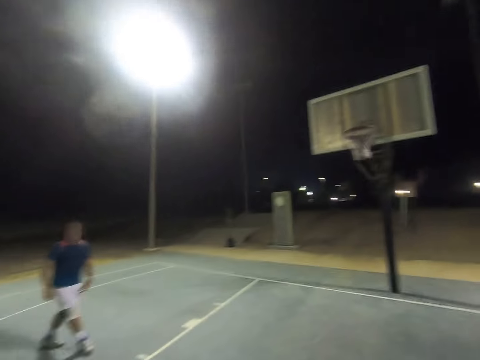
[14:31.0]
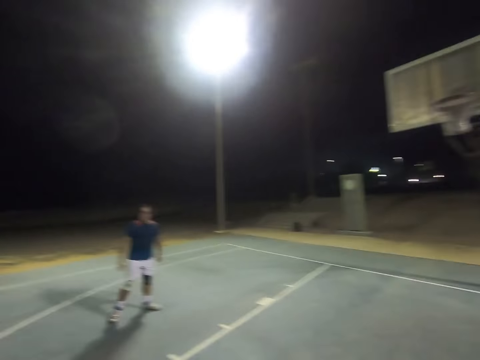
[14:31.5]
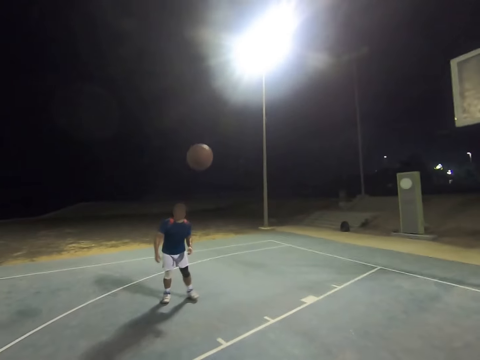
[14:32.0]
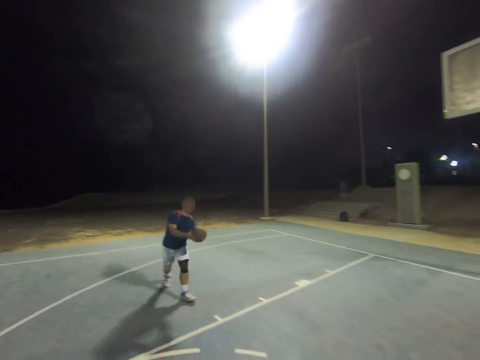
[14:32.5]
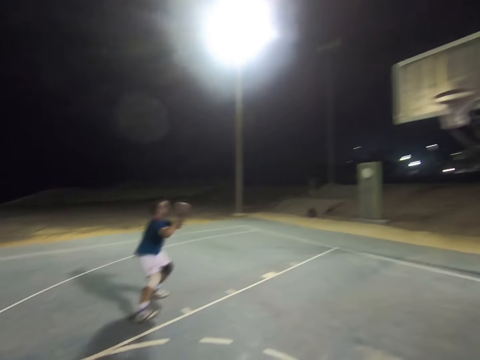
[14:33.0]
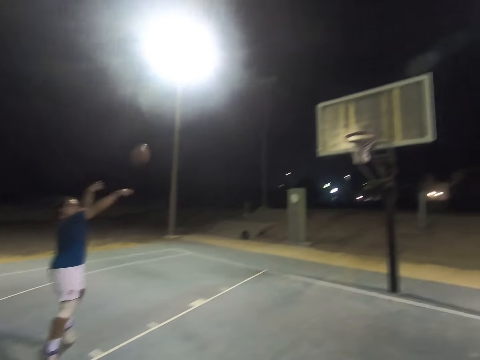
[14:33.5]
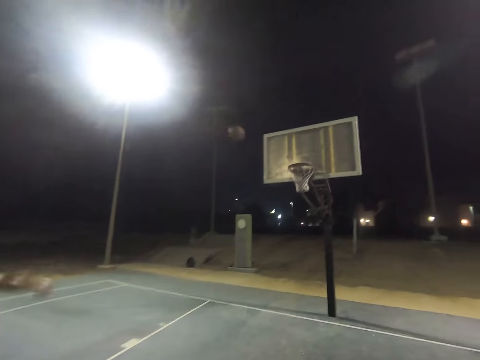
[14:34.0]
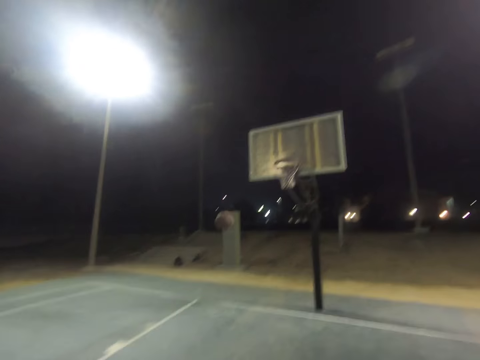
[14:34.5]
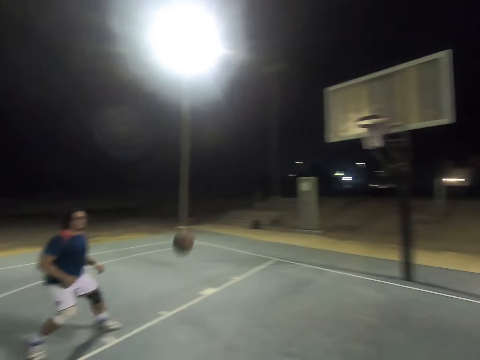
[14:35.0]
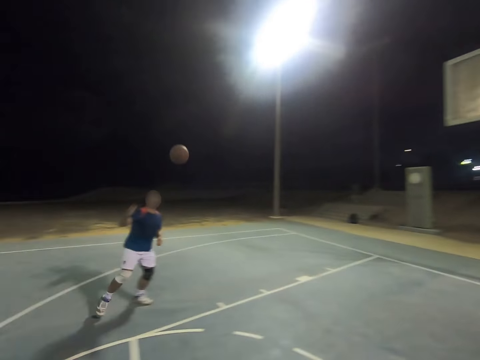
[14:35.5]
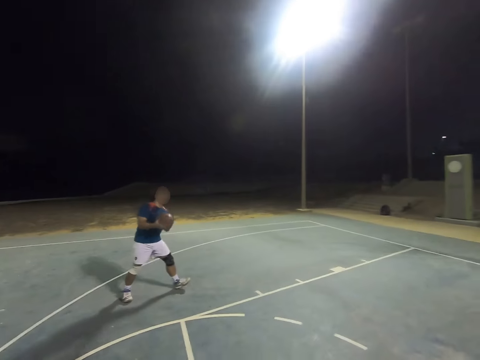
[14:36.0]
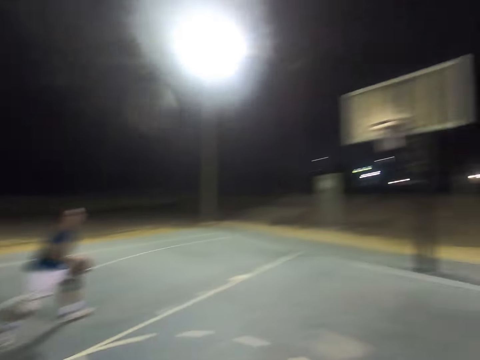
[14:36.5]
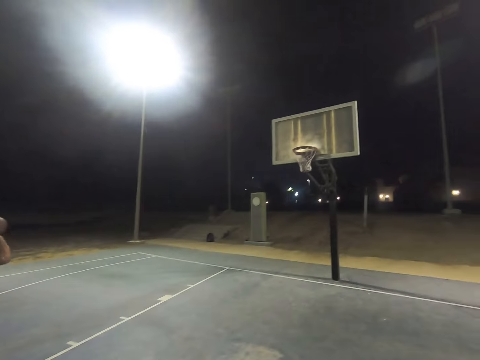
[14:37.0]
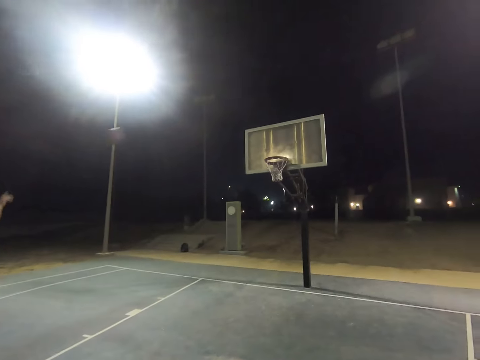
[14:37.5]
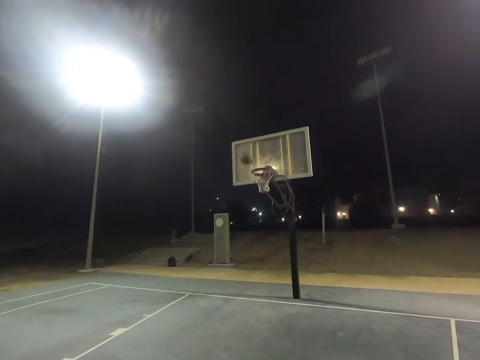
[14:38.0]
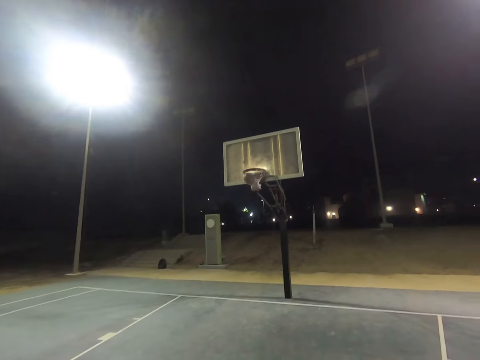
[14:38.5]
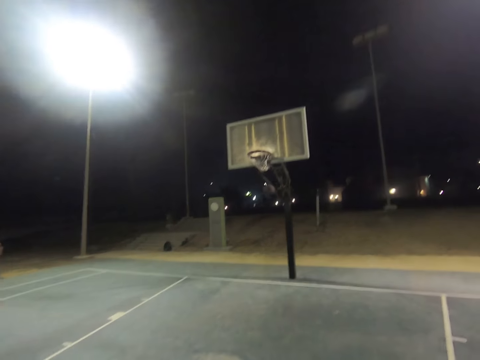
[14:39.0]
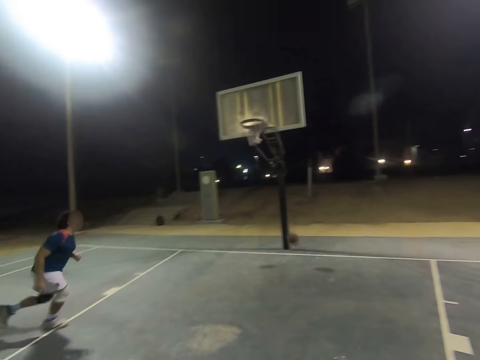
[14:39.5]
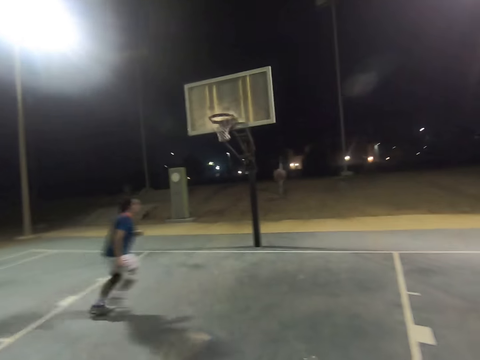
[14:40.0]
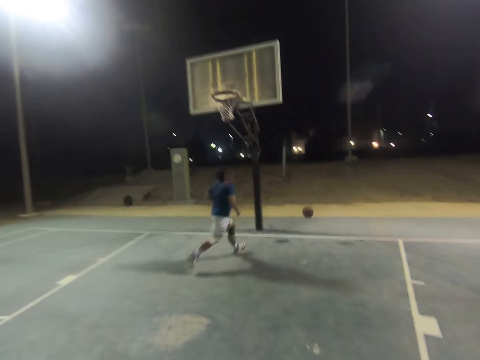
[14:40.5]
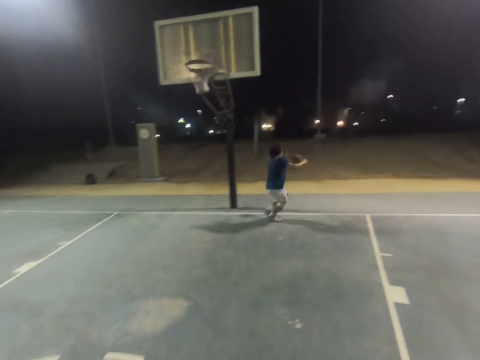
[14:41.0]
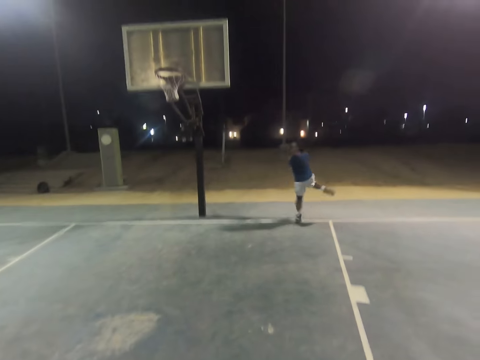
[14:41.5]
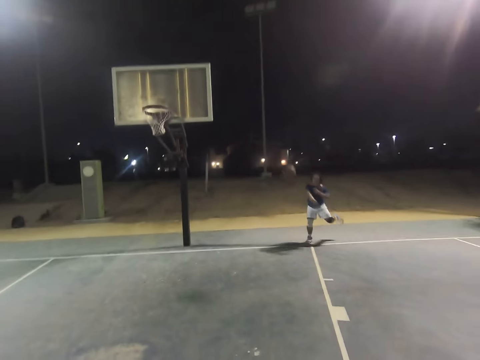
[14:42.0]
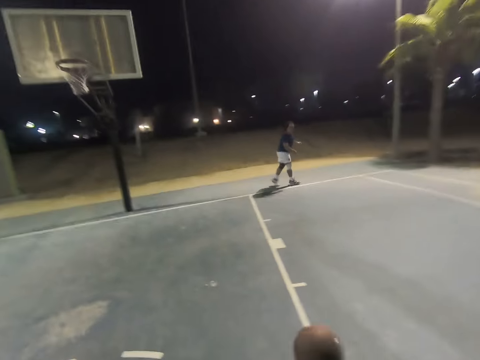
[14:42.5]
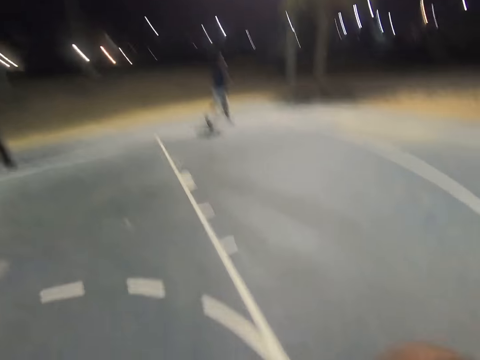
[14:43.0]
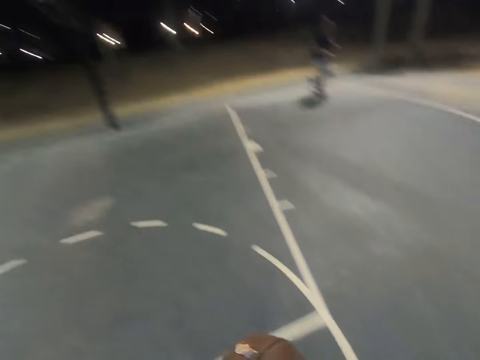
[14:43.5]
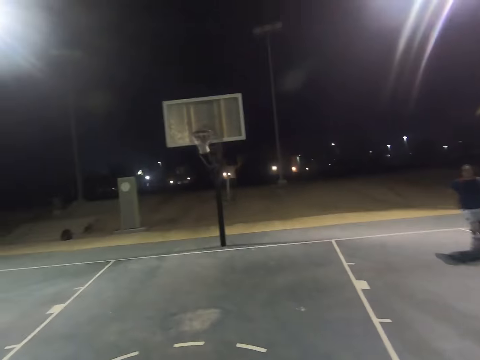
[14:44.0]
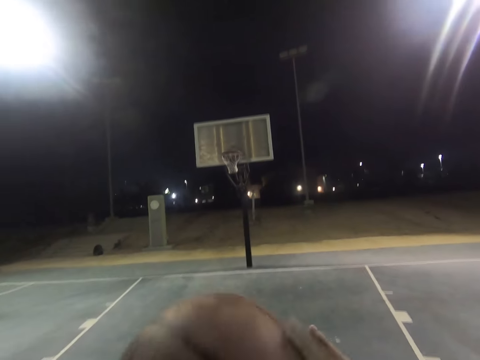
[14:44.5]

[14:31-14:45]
A person catches the ball, shoots the ball, catches the ball, shoots the ball and throws the ball to the camera wearer. The camera wearer catches the ball.

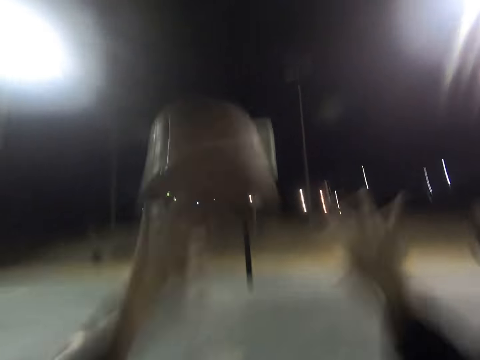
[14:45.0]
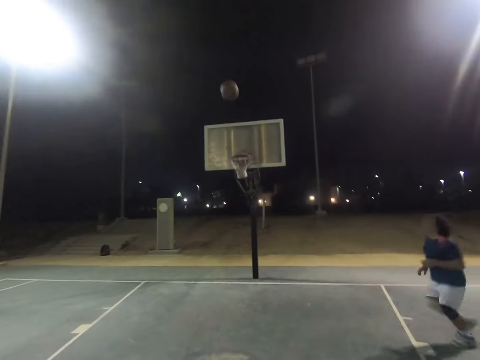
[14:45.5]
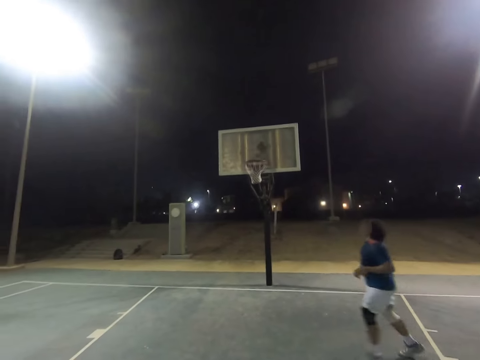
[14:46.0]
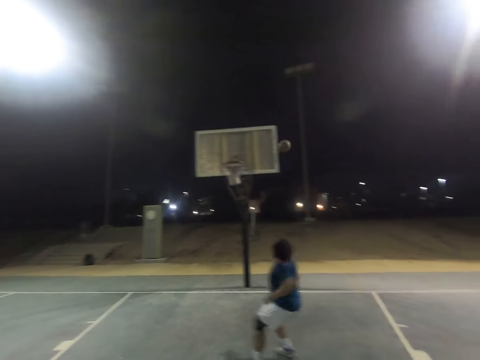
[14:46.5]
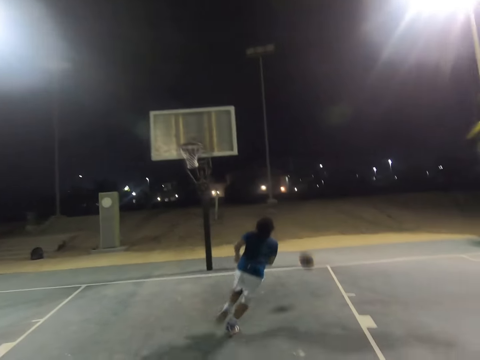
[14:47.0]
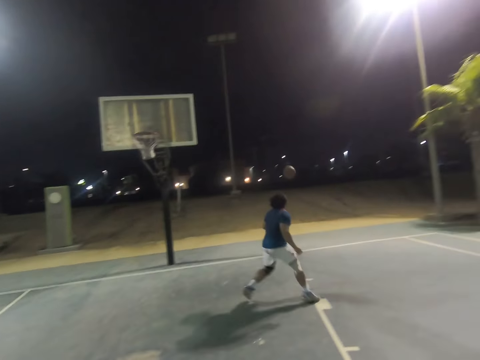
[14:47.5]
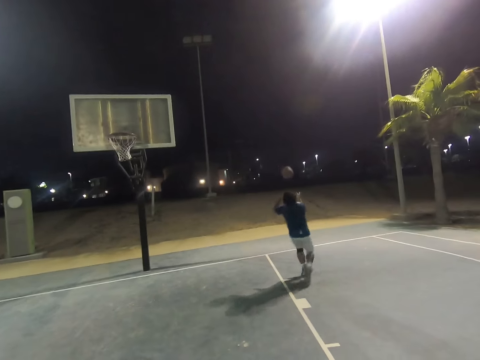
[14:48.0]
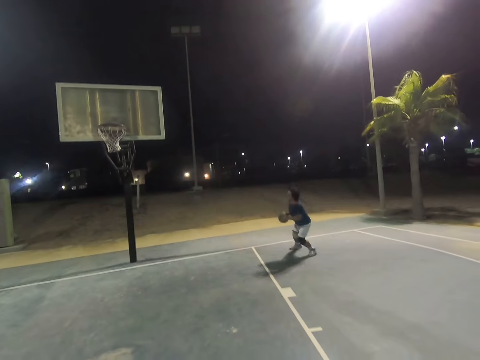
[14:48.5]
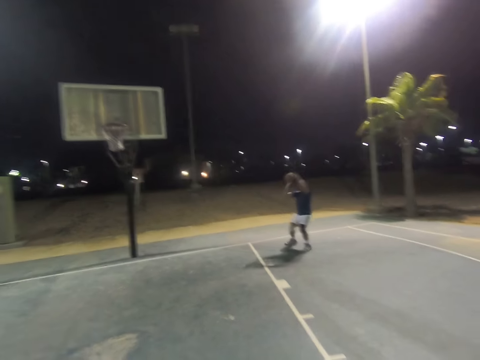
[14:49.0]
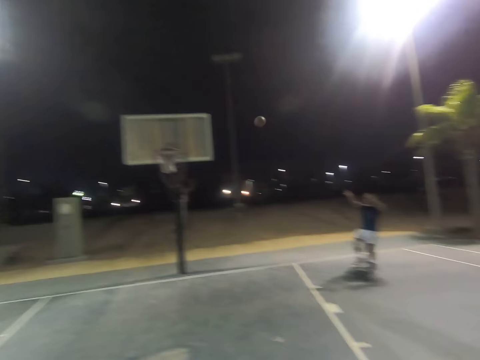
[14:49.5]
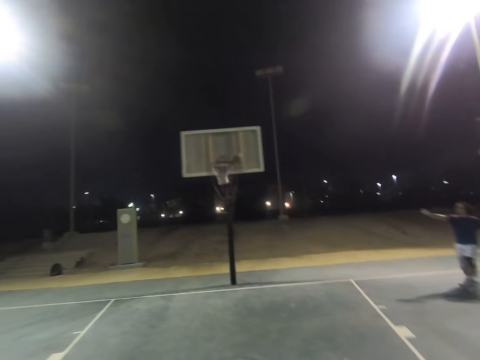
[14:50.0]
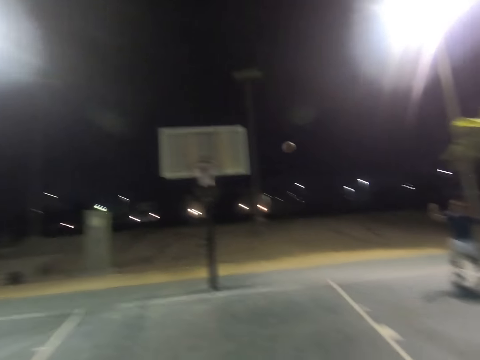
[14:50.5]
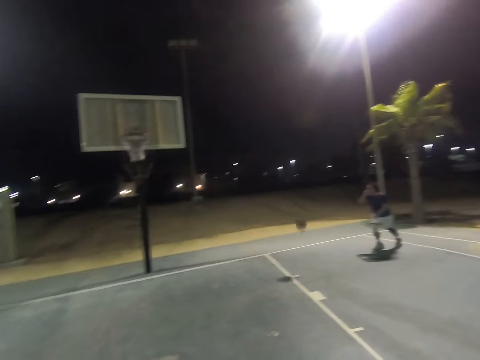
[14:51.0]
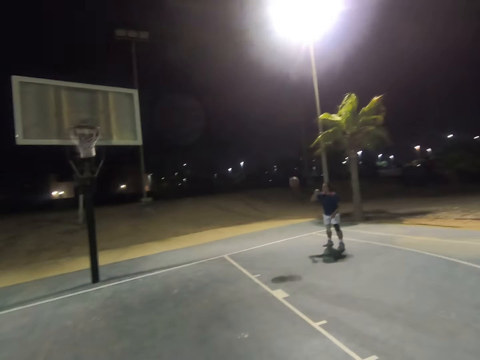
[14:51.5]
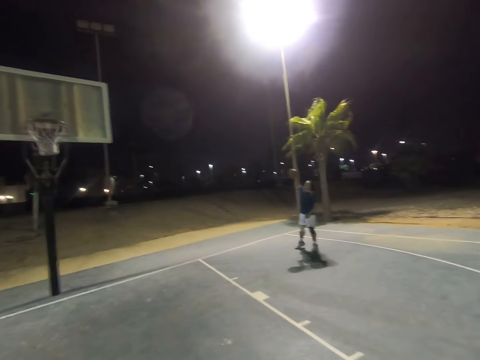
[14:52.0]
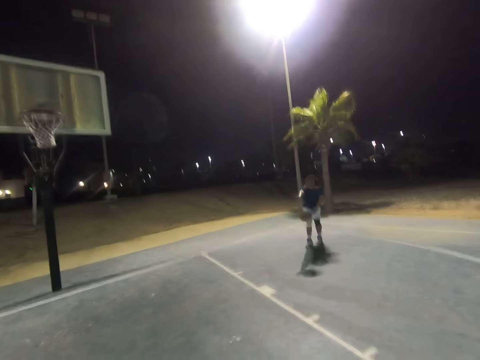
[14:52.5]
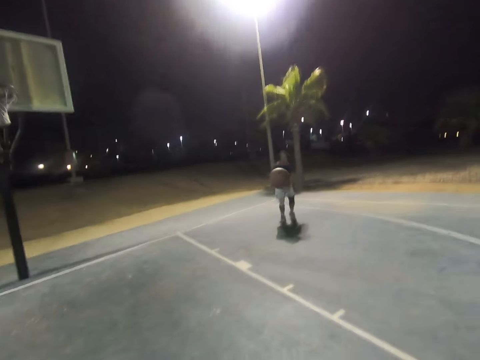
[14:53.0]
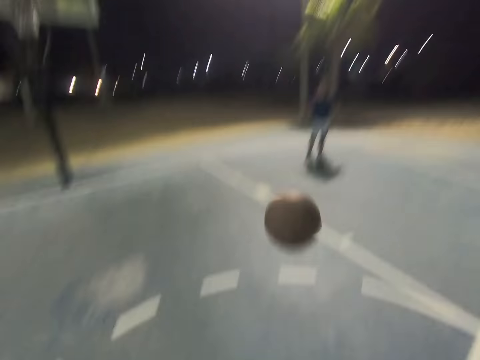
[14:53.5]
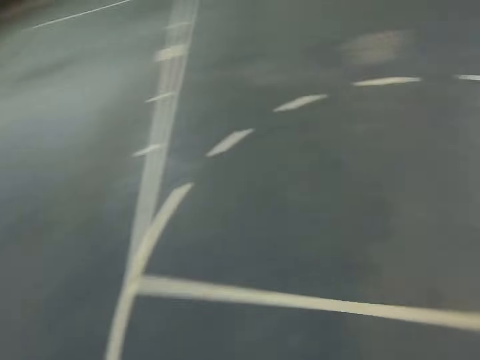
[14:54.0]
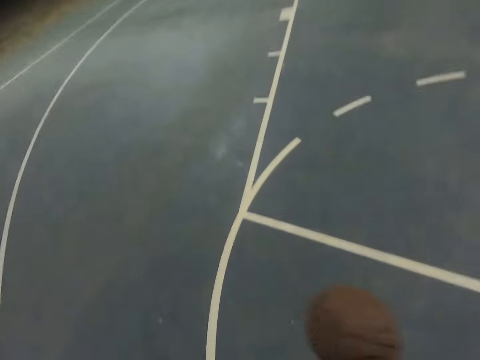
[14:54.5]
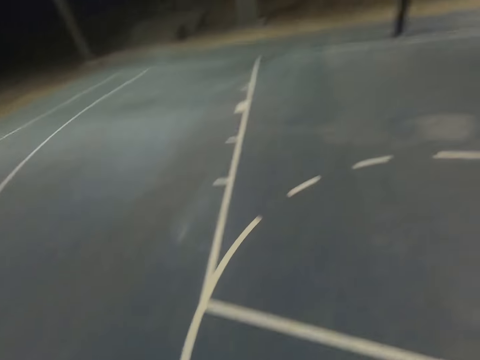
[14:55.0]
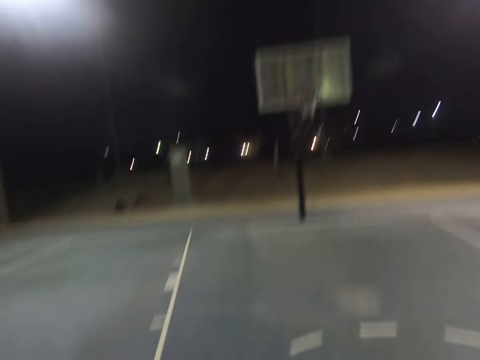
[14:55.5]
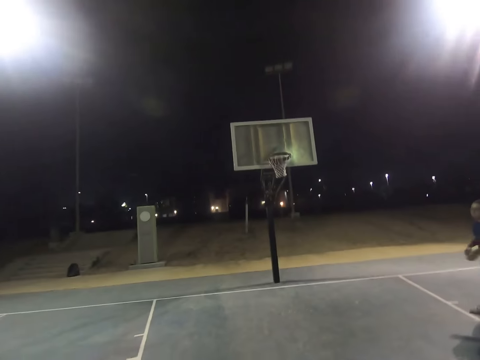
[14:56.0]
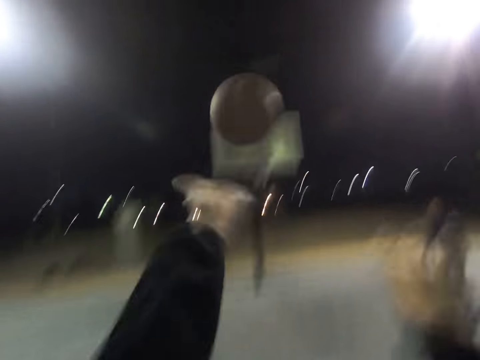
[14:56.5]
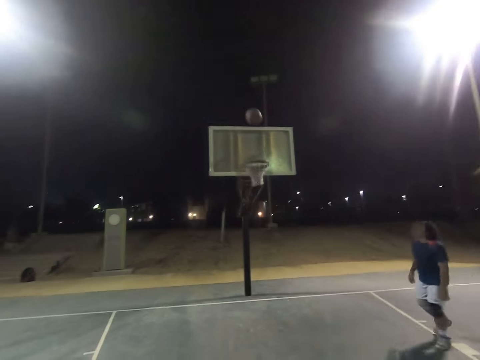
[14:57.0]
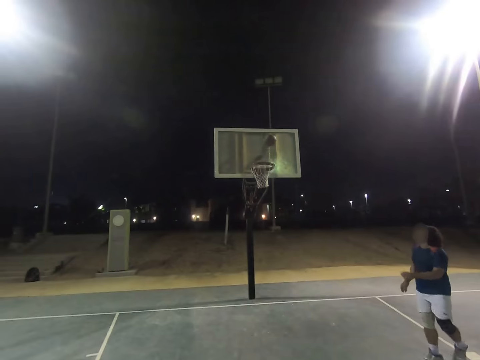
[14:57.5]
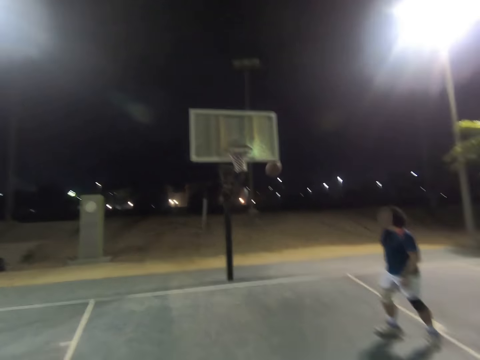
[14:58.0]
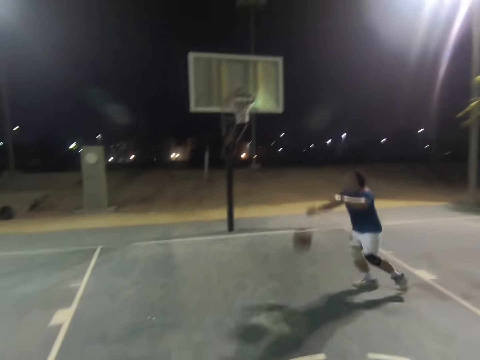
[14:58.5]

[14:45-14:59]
The camera wearer shoots the ball. A person catches the ball, shoots the ball and throws the ball to the camera wearer. The camera wearer shoots the ball.
